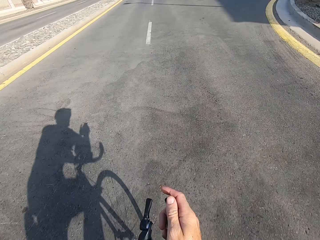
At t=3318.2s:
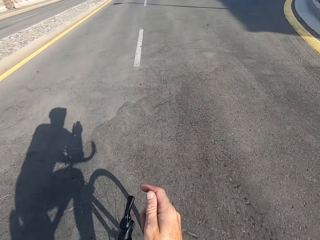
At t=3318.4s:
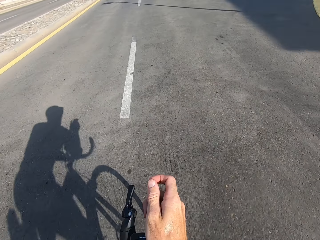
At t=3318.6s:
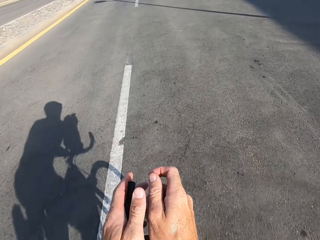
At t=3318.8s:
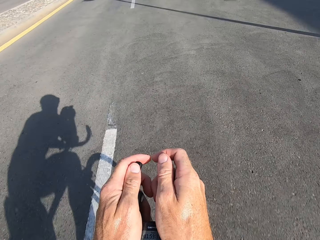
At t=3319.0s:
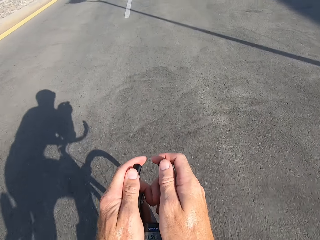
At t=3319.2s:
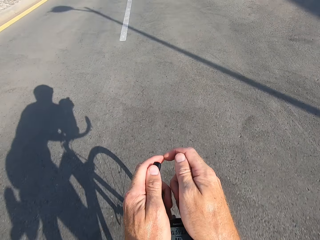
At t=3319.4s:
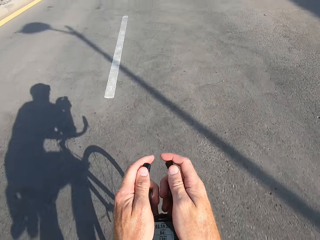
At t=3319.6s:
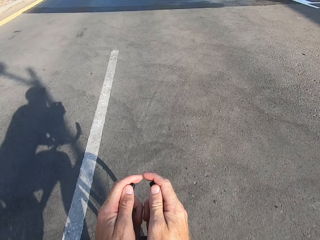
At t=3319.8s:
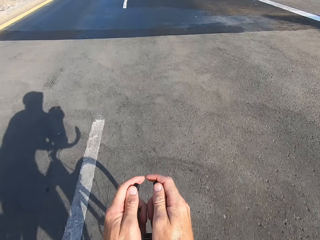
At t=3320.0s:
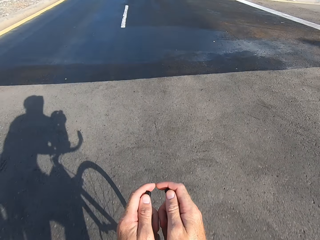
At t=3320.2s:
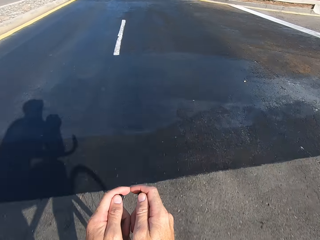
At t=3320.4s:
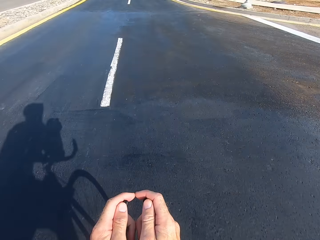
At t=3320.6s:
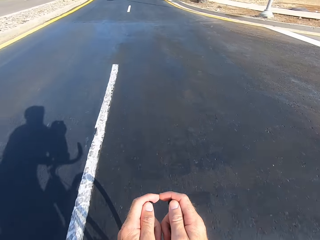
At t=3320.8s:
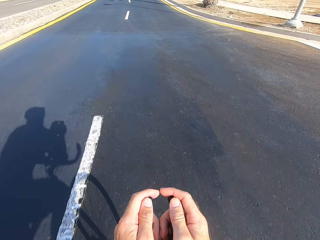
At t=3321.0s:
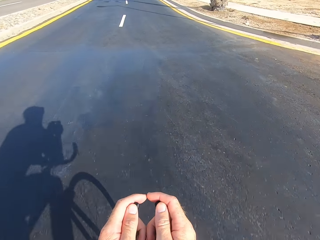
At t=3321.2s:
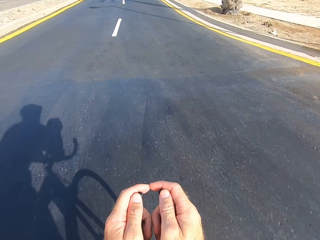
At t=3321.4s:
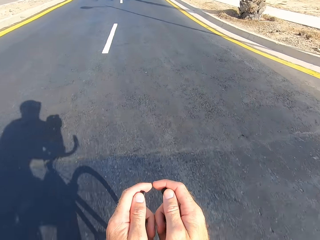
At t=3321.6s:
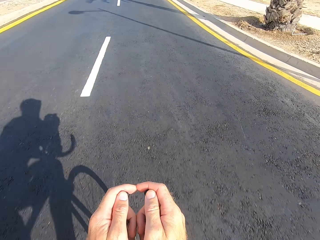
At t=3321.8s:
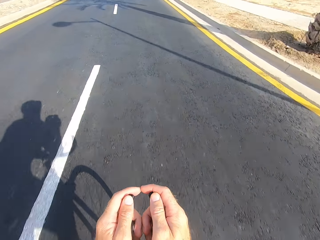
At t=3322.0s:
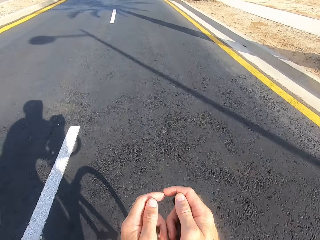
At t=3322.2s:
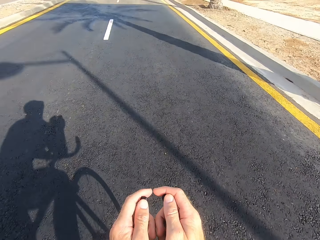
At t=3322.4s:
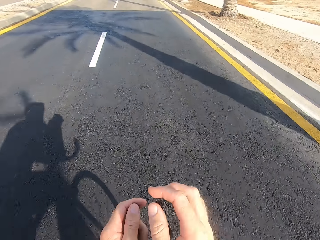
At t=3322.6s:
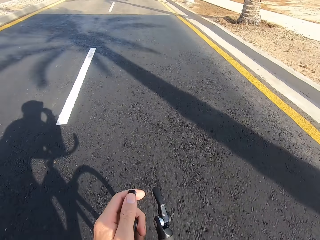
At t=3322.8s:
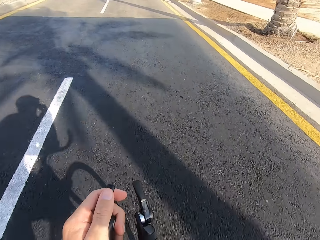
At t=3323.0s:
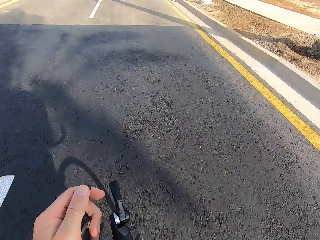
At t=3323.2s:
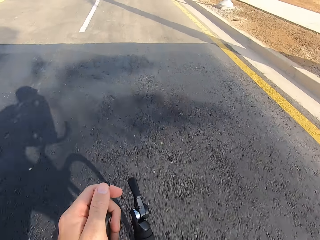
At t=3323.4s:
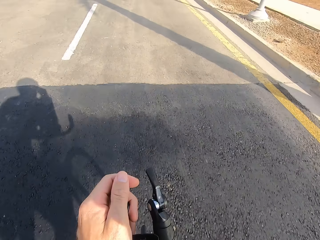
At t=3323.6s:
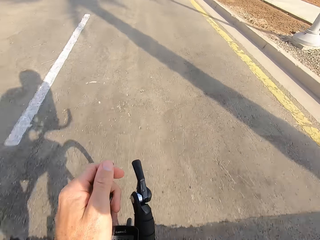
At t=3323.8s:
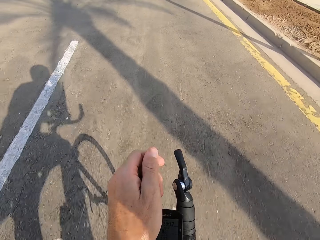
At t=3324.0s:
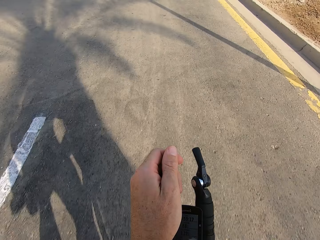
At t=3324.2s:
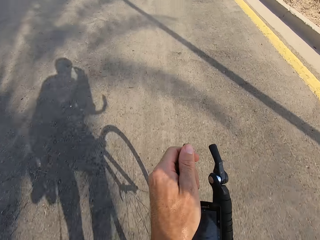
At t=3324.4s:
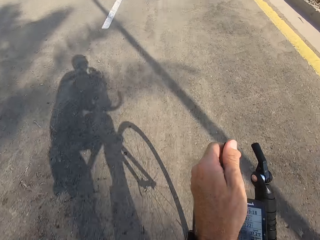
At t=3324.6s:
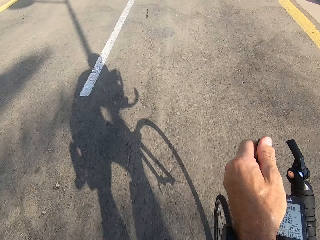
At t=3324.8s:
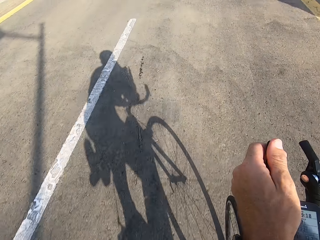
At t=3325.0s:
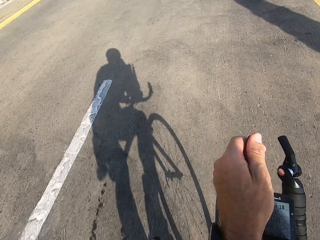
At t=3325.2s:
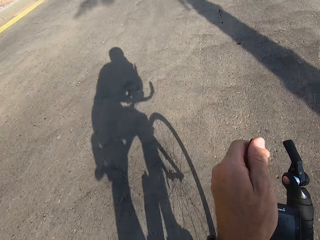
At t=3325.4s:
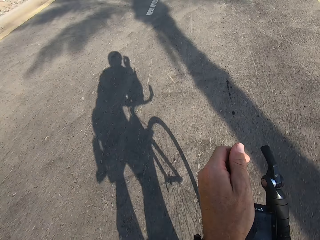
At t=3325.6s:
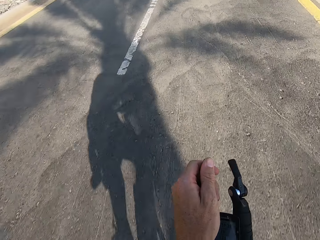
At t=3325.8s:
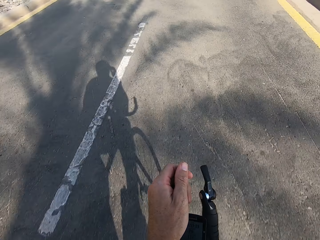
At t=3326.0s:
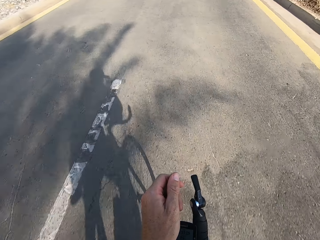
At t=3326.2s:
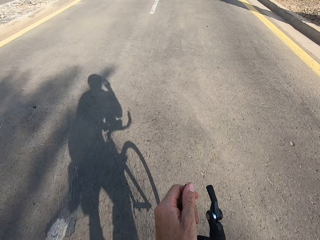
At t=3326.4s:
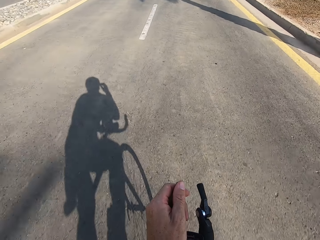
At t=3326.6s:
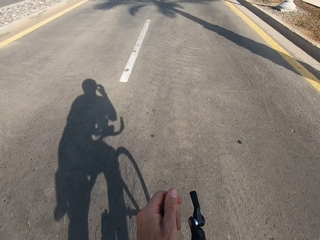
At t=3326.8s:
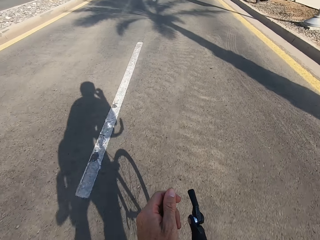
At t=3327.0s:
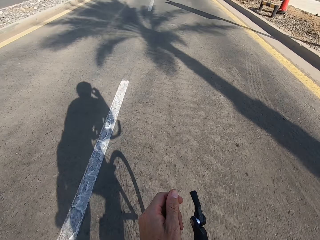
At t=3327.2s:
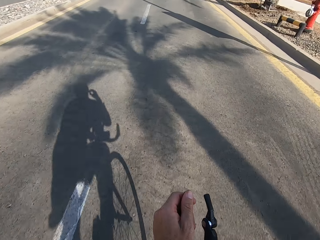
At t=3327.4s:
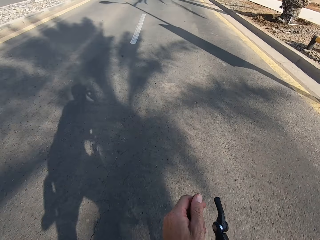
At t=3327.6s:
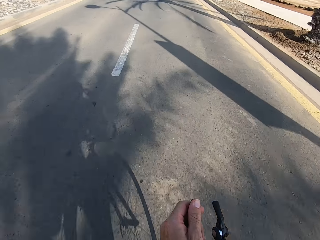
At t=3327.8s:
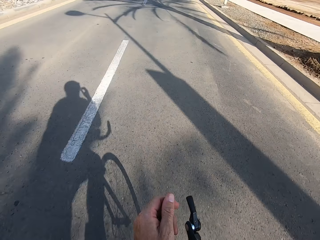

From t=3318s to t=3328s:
The camera wearer holds the bike rest handlebar. They swing the left hand. They hold the bike rest handlebar. They cycle on the main road. They swing the right hand. They touch something.

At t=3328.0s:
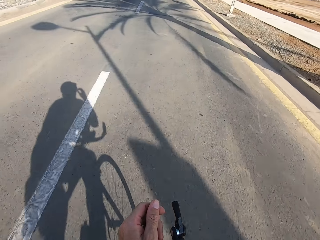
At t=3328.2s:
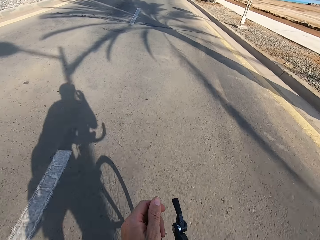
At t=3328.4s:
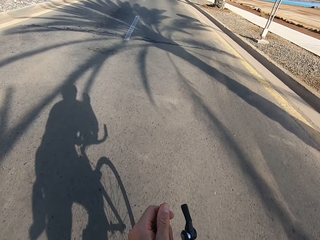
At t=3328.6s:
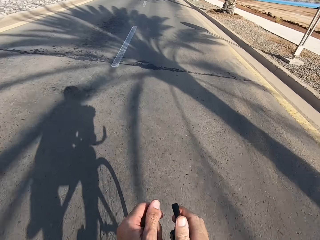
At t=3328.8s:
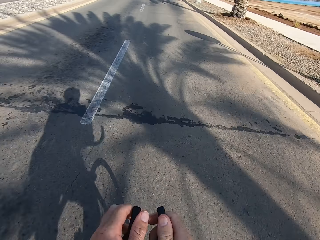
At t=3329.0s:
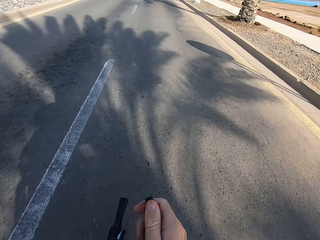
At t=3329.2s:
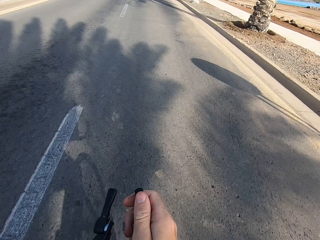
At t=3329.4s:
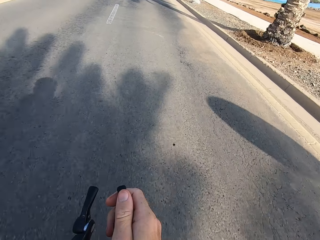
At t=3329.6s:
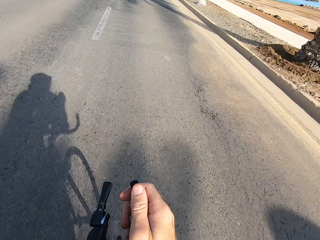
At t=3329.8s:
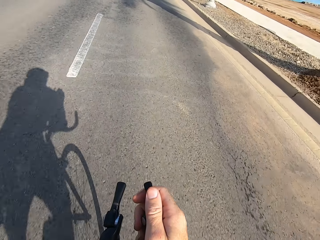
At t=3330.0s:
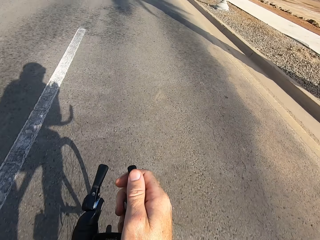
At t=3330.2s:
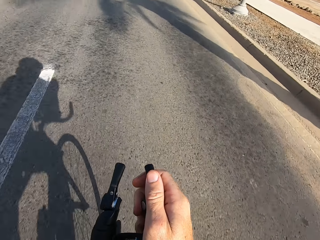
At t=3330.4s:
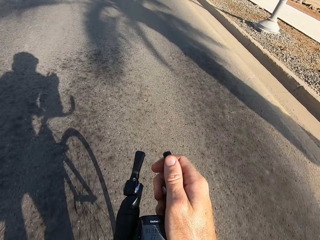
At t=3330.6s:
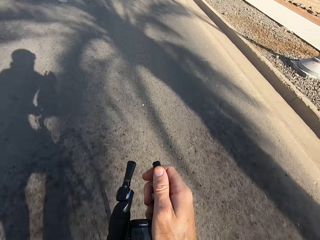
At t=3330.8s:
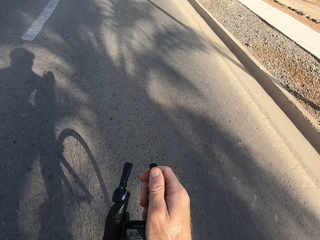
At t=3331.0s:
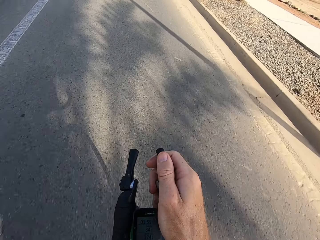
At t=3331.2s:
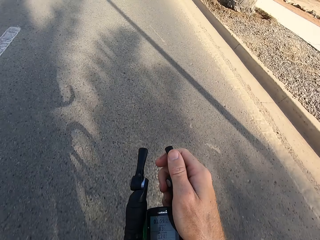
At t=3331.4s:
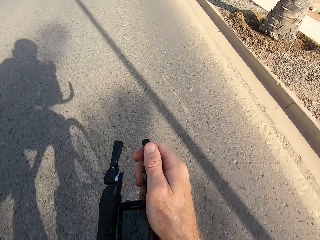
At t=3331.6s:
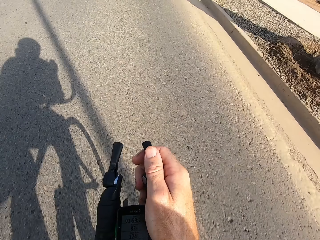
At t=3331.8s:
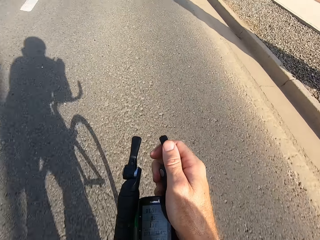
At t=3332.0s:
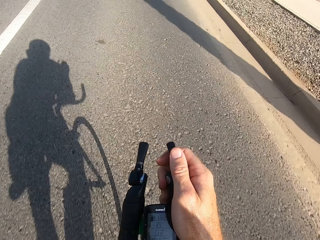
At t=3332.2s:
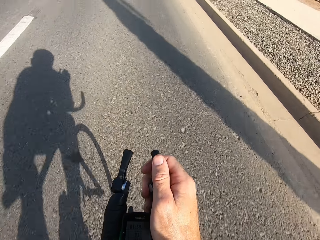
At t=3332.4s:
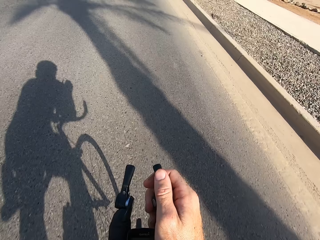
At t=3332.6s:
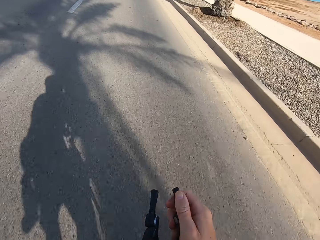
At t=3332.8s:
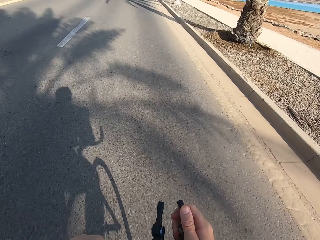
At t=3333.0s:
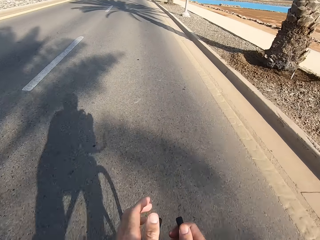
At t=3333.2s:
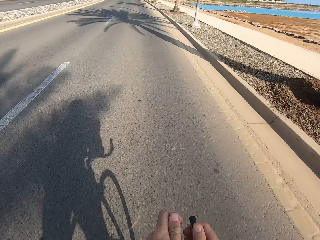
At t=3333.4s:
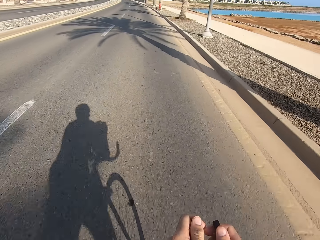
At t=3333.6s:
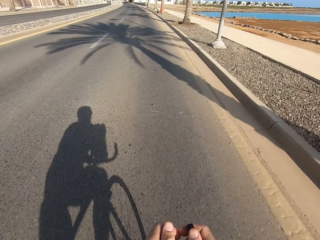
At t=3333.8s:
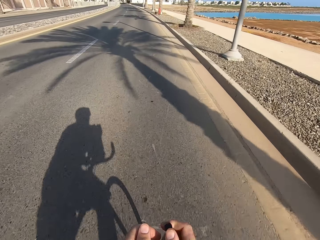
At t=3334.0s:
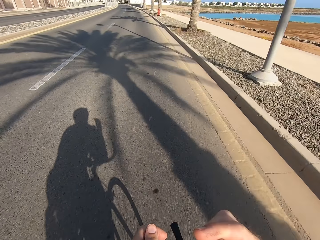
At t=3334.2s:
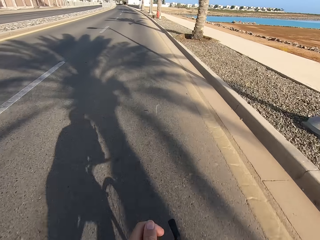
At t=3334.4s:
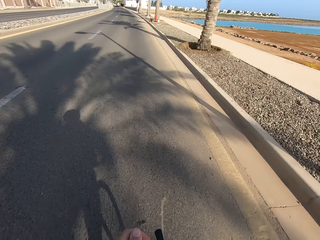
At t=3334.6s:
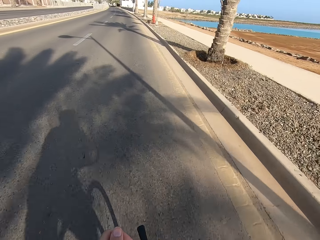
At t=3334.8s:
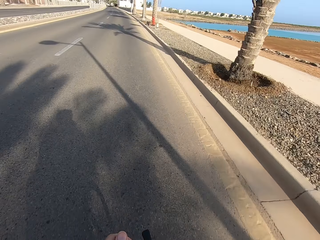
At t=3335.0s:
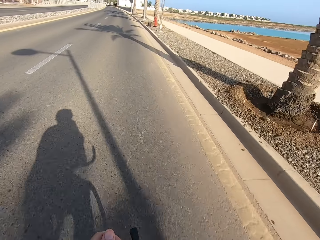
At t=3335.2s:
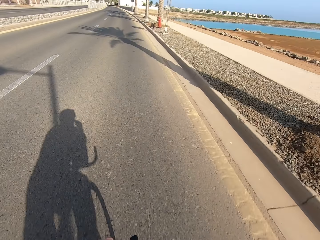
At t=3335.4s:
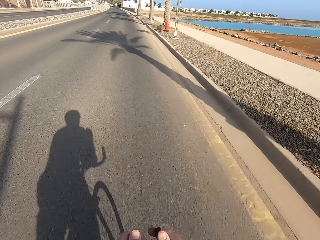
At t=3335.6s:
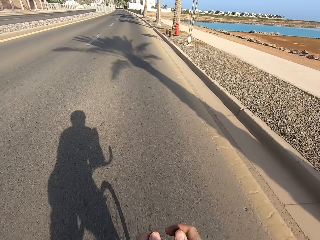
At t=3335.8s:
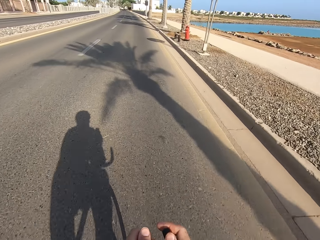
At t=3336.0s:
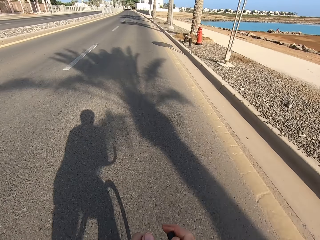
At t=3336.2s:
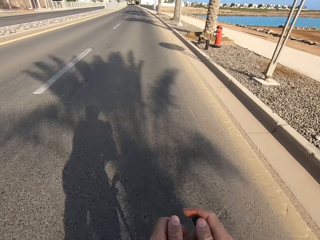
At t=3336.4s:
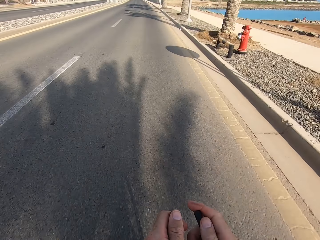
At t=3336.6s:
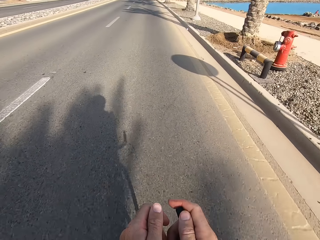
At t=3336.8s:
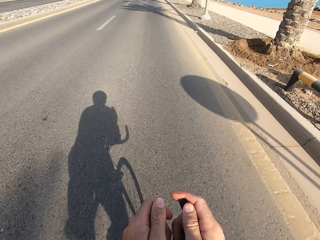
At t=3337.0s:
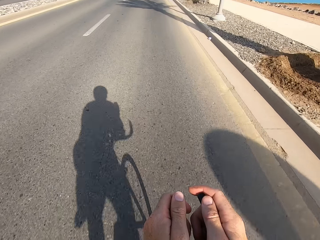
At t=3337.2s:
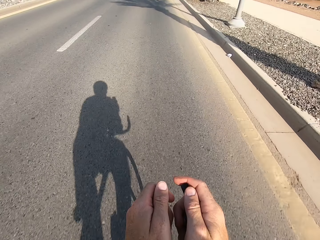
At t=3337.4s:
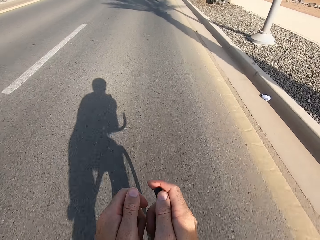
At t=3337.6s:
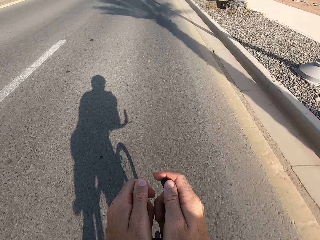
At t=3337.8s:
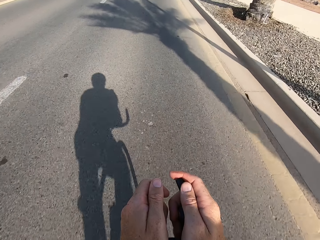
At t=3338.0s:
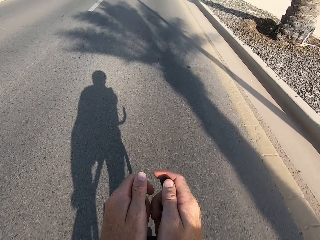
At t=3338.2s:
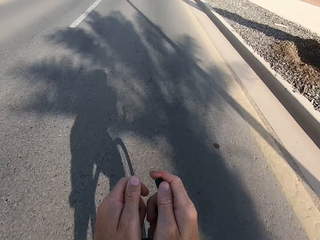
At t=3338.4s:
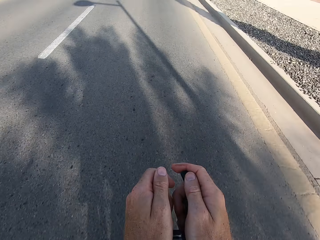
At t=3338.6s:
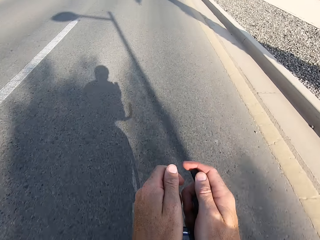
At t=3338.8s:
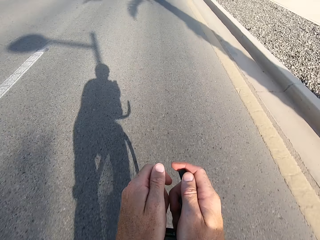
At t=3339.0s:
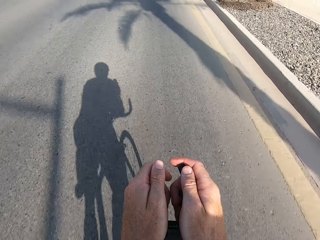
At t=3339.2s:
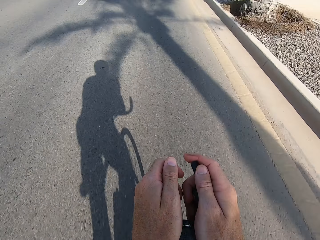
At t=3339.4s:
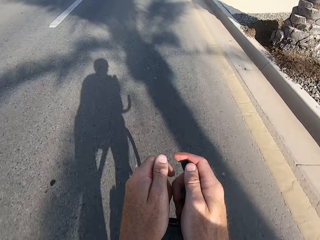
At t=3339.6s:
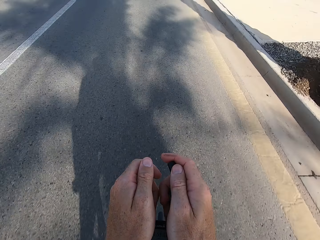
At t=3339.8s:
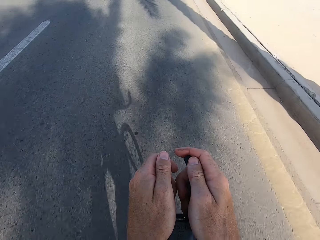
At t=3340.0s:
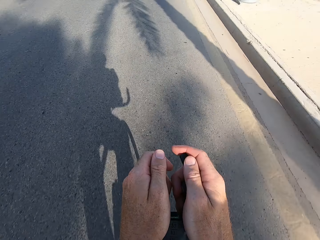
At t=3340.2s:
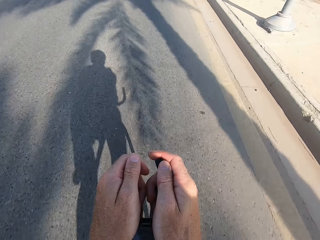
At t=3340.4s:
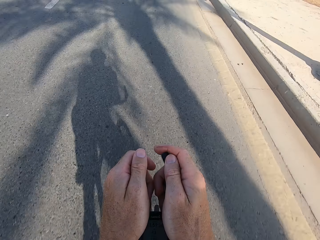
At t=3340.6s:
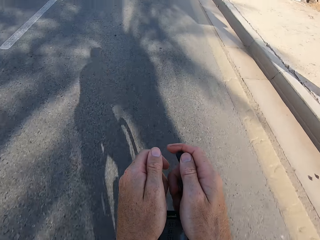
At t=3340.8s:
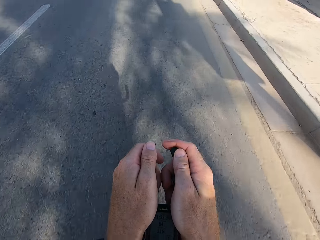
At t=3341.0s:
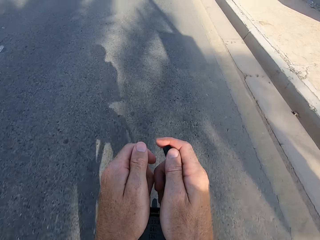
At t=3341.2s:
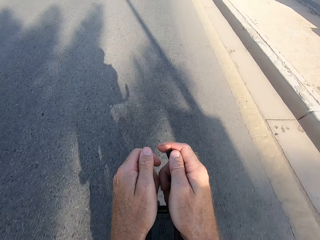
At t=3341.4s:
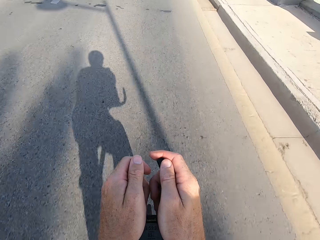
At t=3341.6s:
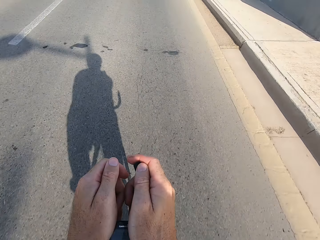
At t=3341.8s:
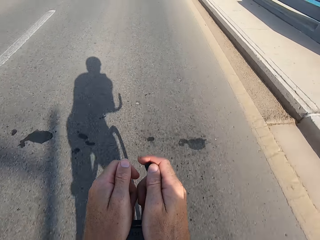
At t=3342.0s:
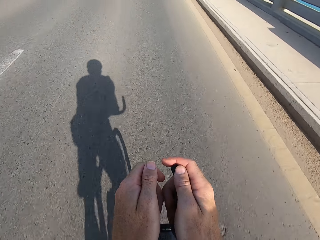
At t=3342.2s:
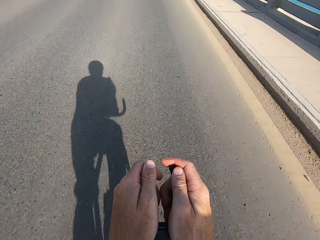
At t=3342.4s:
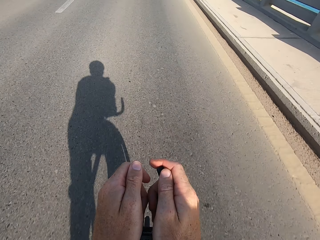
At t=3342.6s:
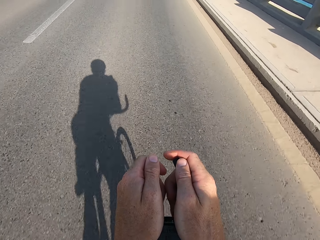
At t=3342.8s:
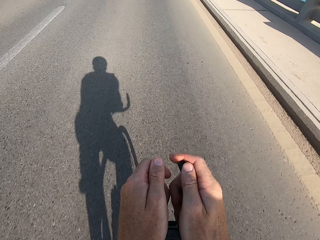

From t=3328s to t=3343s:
The camera wearer swings the right hand. They swing the left hand. They hold the bike rest handlebar. They touch something. They swing the left hand. They hold the bike rest handlebar. They swing the right hand. They touch something. They swing the right hand. They hold the bike rest handlebar. They cycle on the main road.
